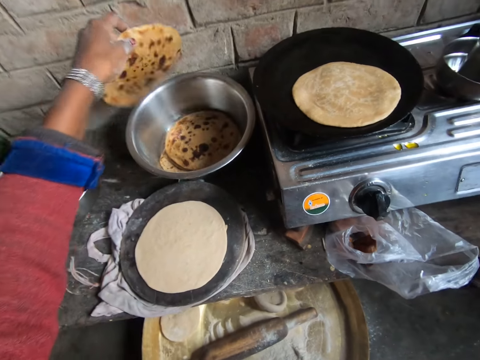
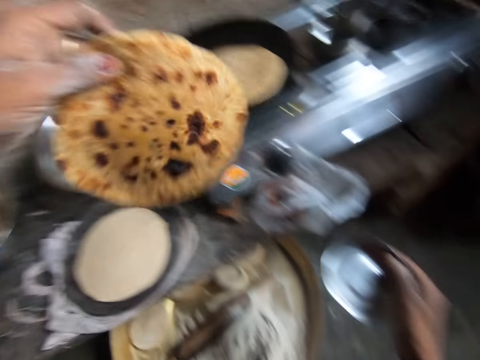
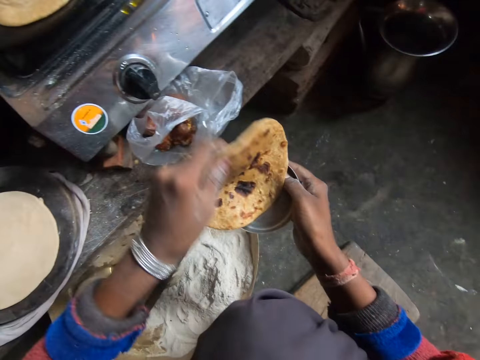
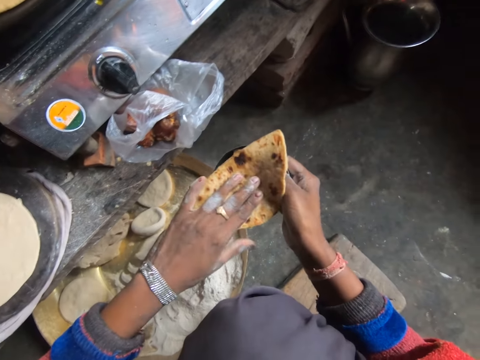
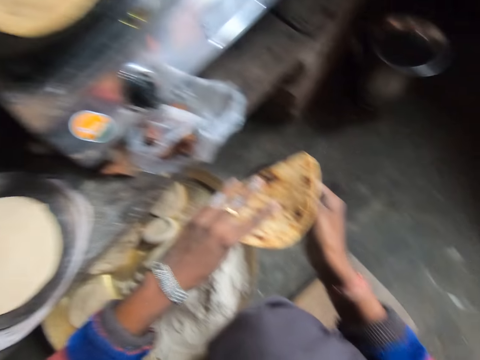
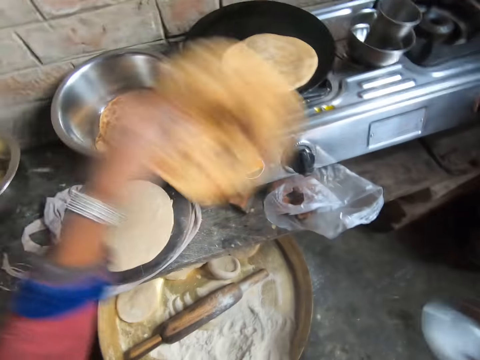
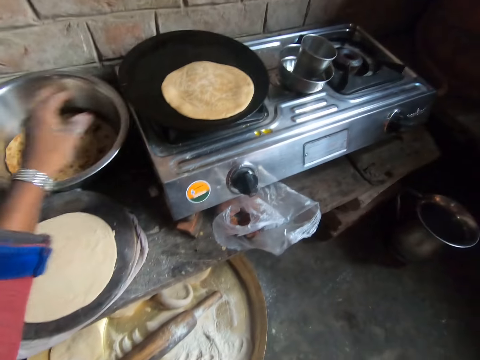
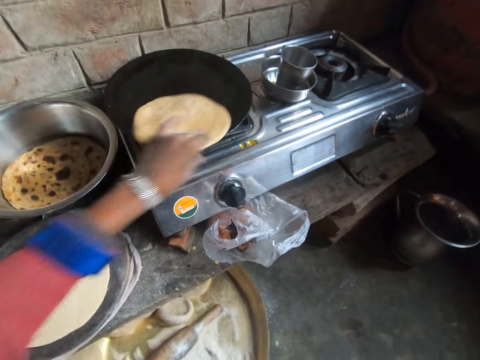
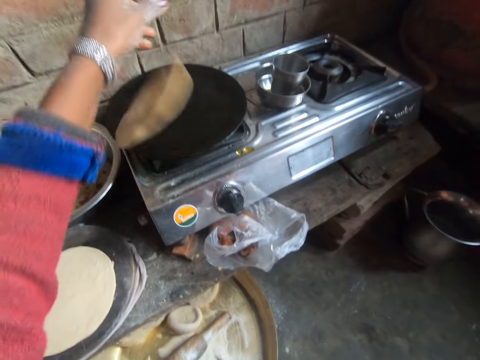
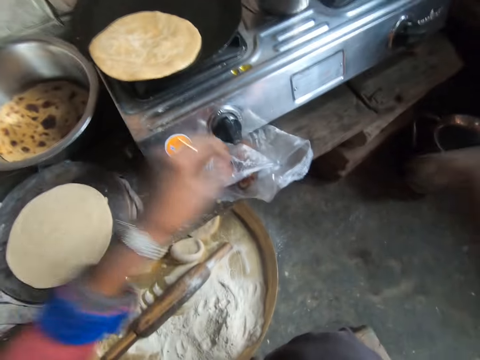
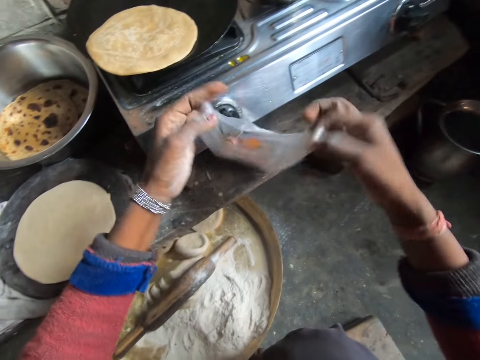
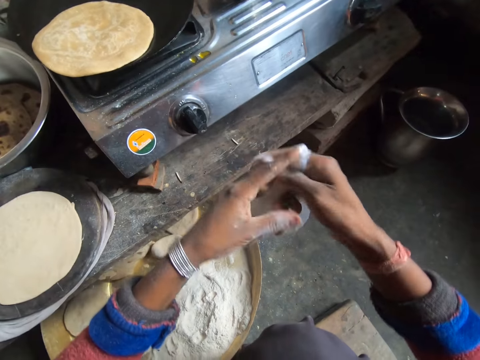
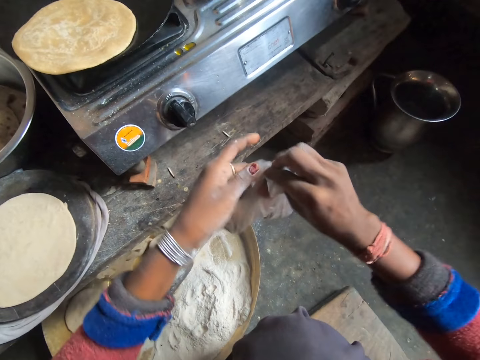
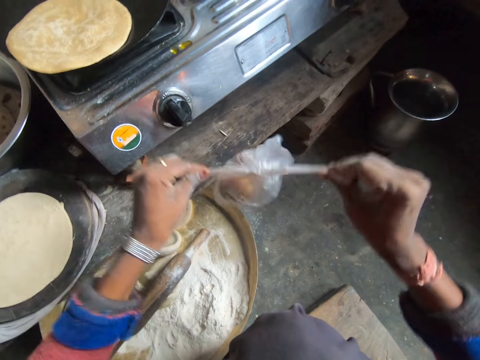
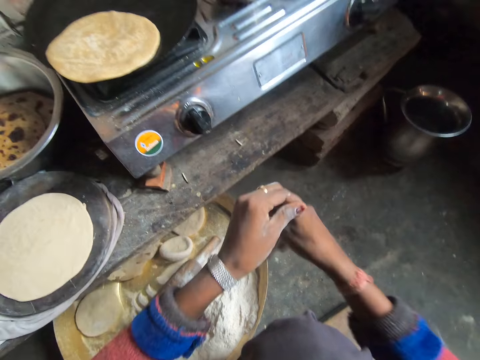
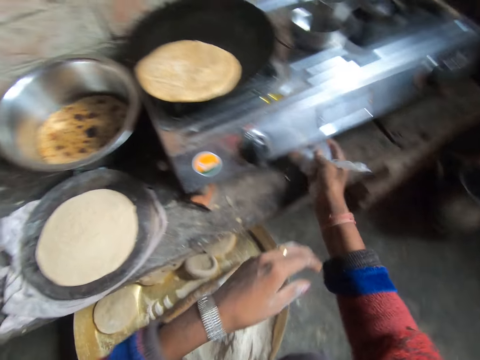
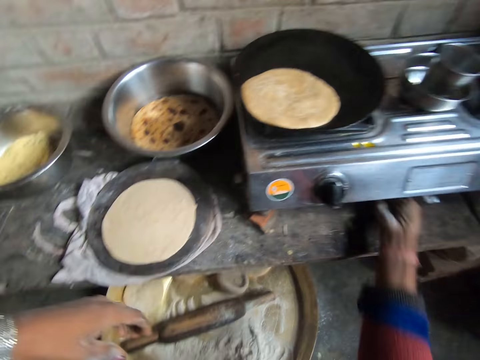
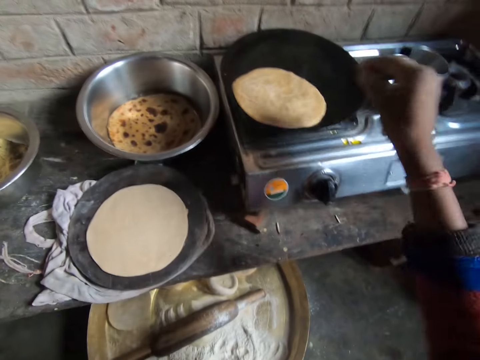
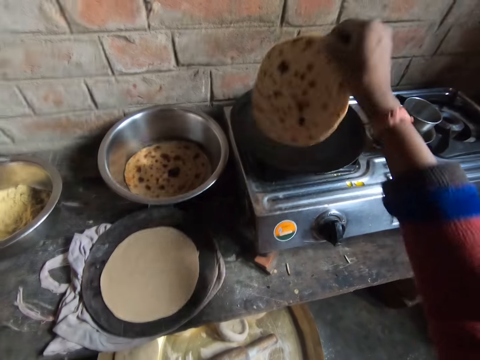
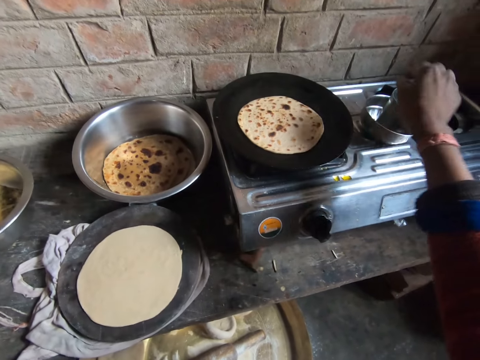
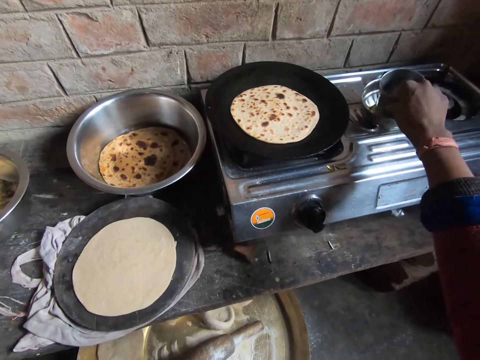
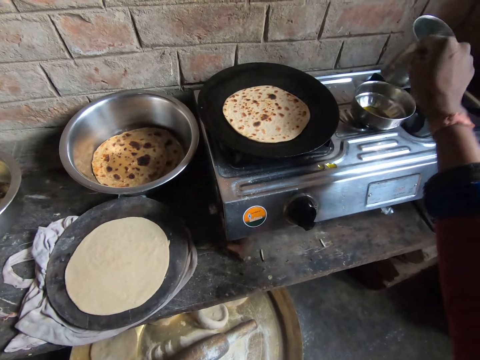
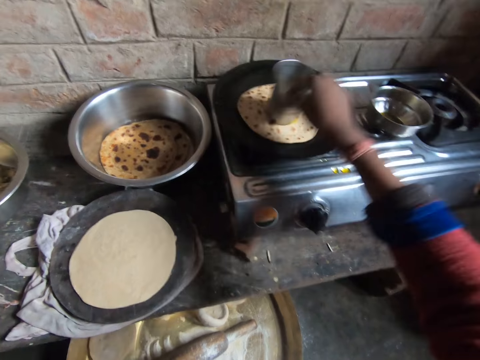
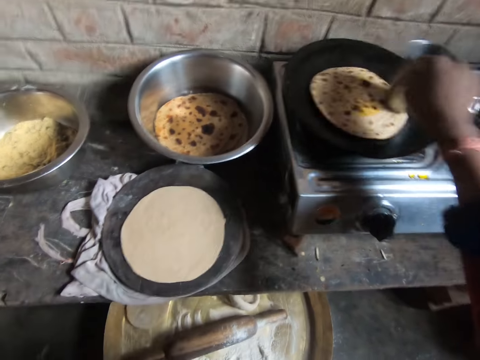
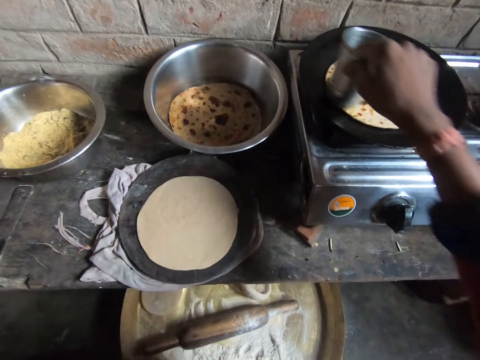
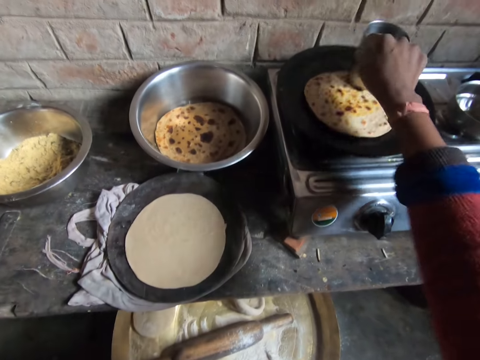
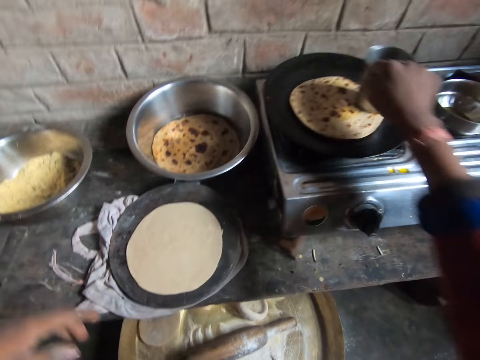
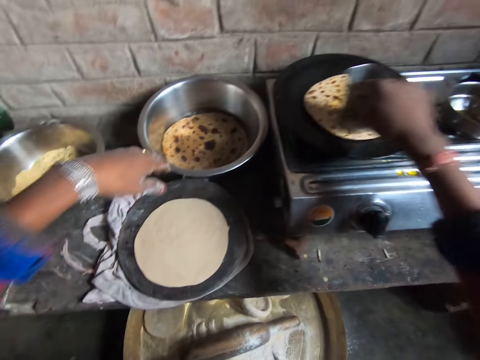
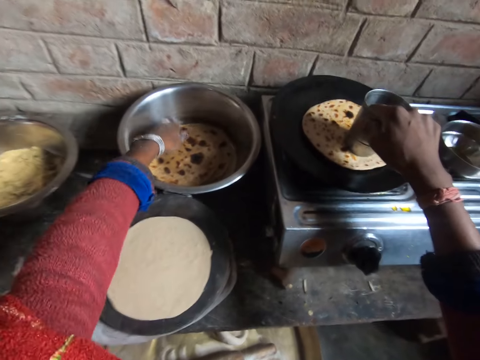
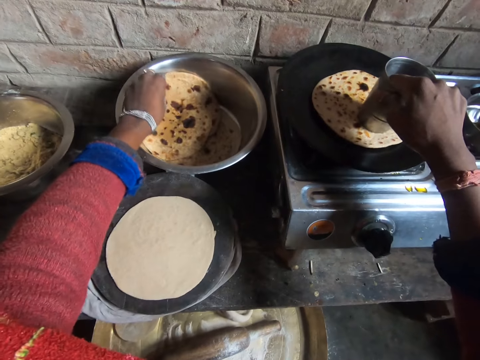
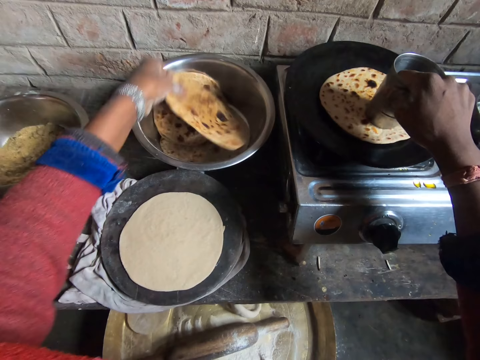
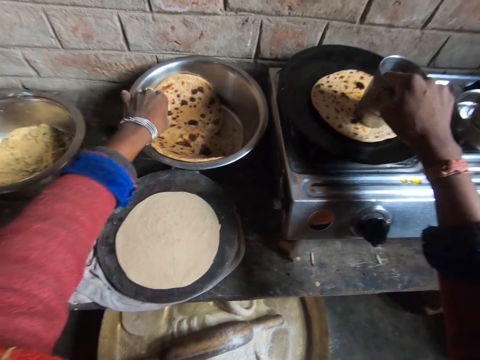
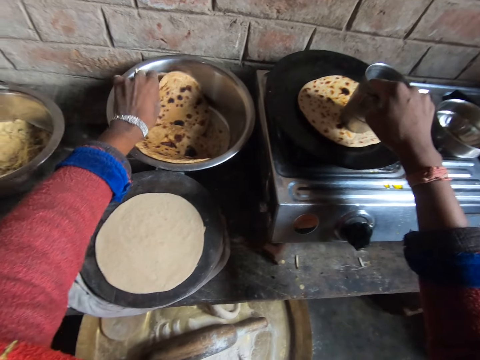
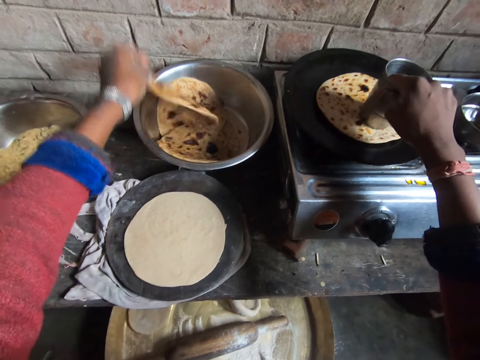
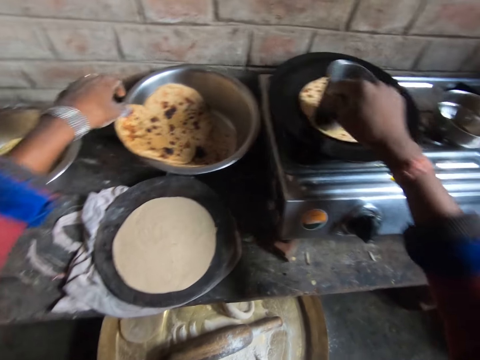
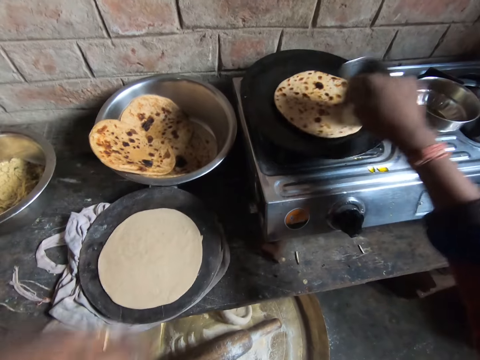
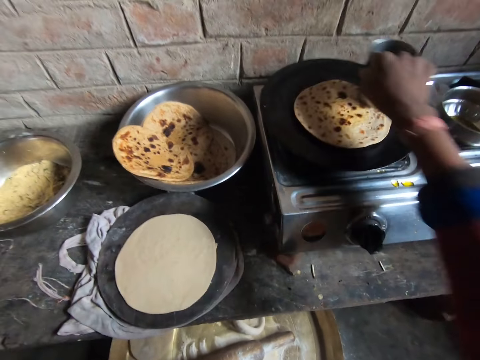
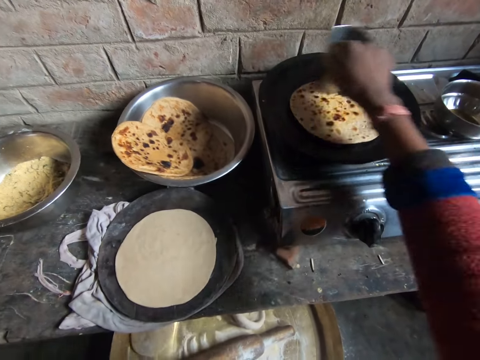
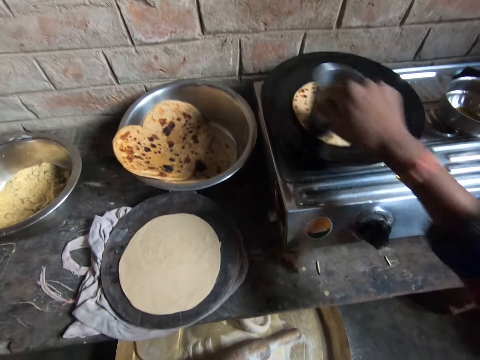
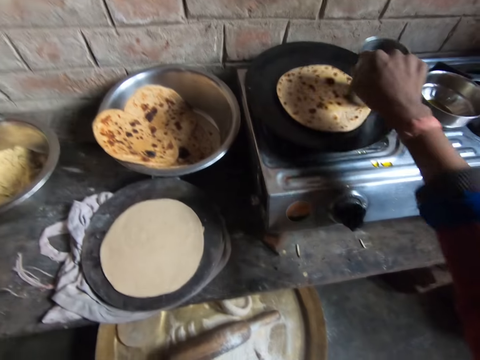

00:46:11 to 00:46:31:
The camera wearer picks up another pancake or flat dough from the stainless bowl with her hand. She drops the pancake on the stainless plate in her hand. She places the pancake on the stainless plate with her hand. She drops the pancake in the stainless bowl on the table. She picks the pancake from the fry pan on the gas stove with her hand. She drops the pancake in the fry pan on the gas stove with her hand. She turns over the flat dough on the pan. She picks up the polybag from the table with her hands. She ties the polybag with her hands. She slides the polybag under the gas stove on the table with her hand. She flips over the pancake in the fry pan on the gas stove with her hand. She picks up a stainless cup from the bowl of oil on the gas stove with her hand. She shakes some drops of oil from beneath the stainless cup into the bowl of oil with her hand. She applies oil on the pancake in the fry pan on the gas stove with the stainless cup in her hand. She stops applying oil on the pancake in the fry pan on the gas stove with the stainless cup in her hand. She picks the pancake from the stainless bowl on the table with her hand. She drops the pancake in the stainless bowl. She separates the doughs in the tray. She picks another pancake from the stainless bowl on the table with her hand. She drops the pancake in the stainless bowl. She applies oil on the pancake in the fry pan on the gas stove with the stainless cup in her hand.

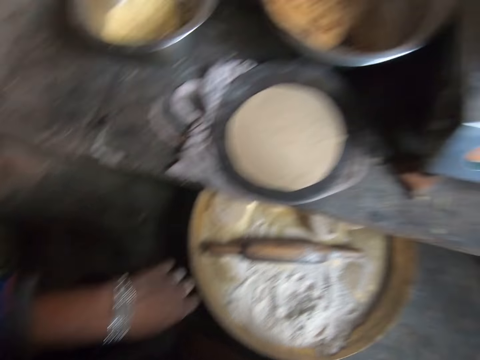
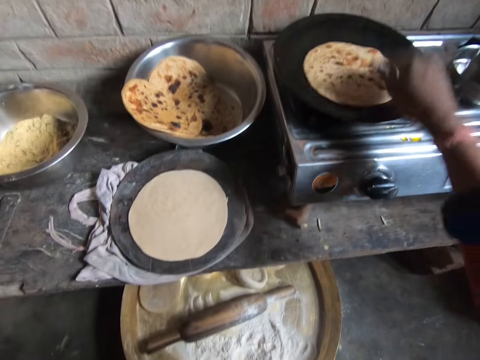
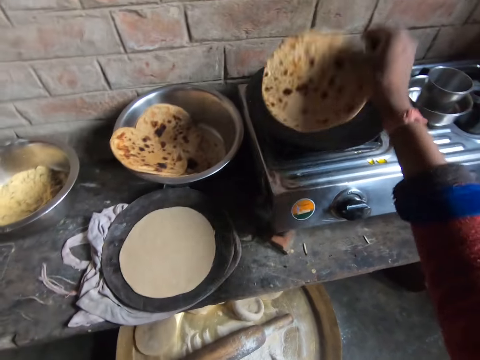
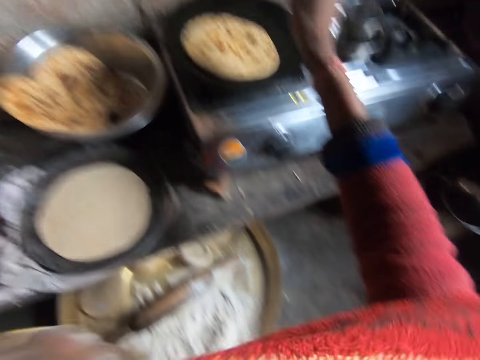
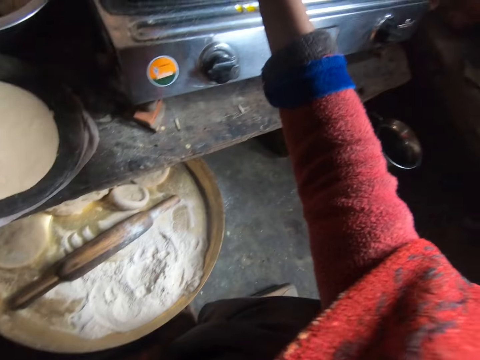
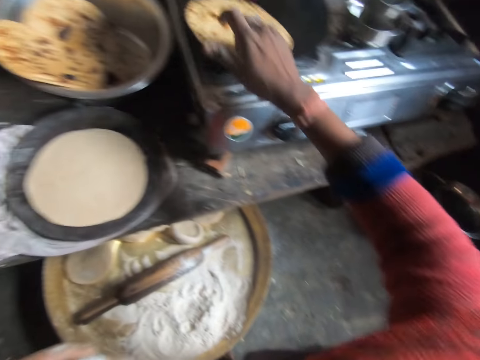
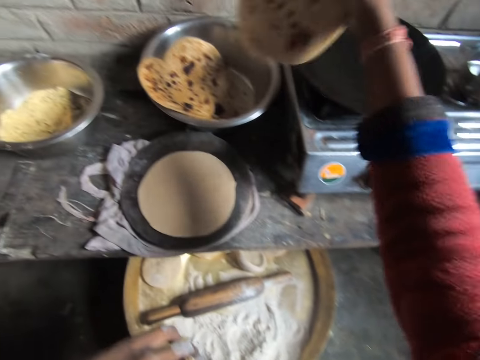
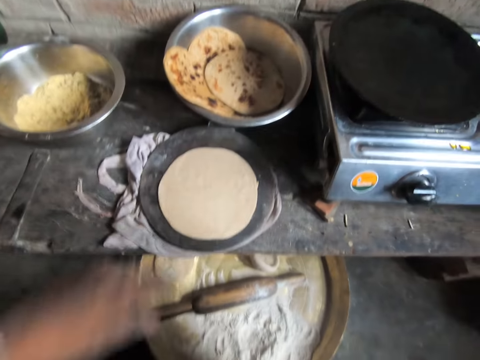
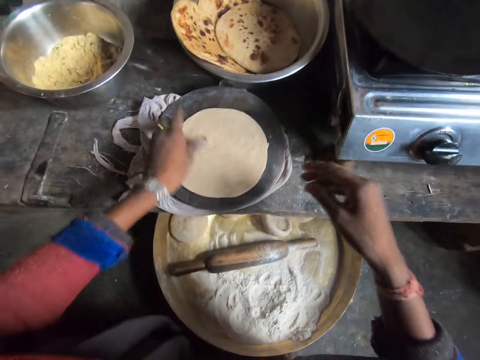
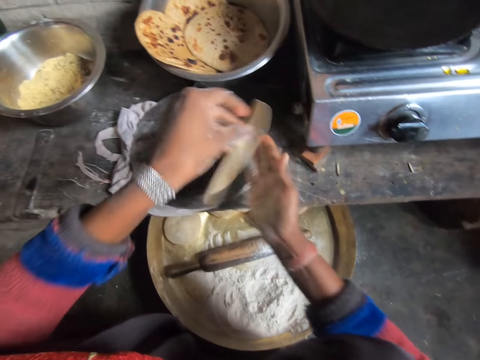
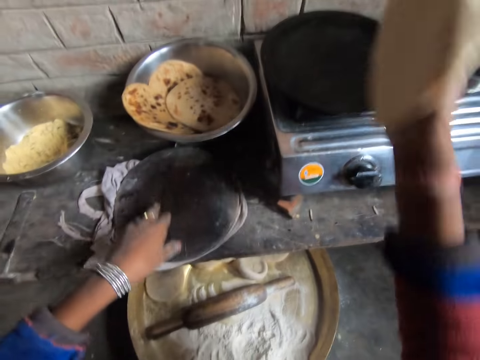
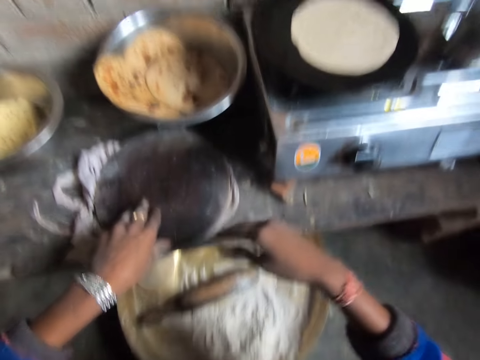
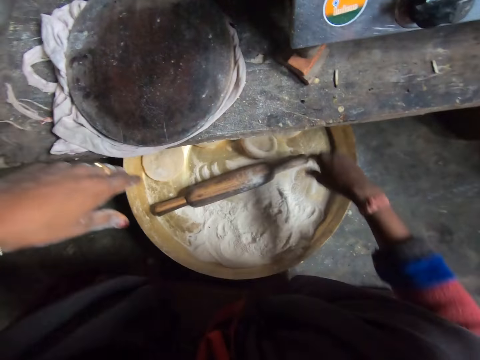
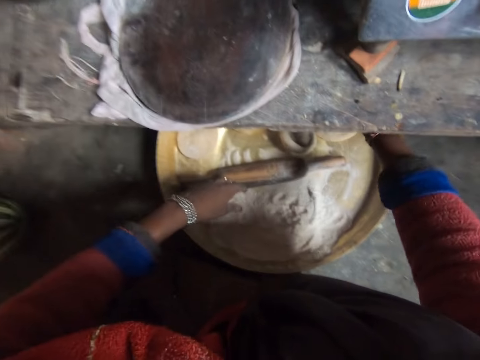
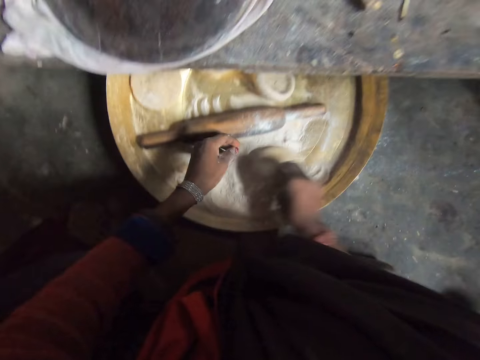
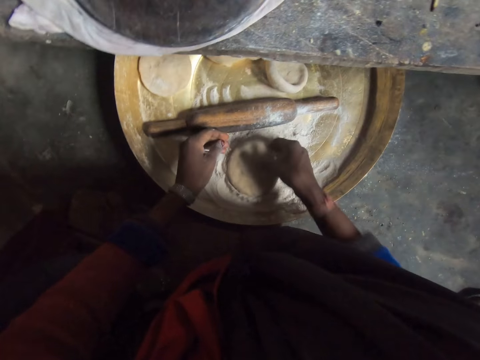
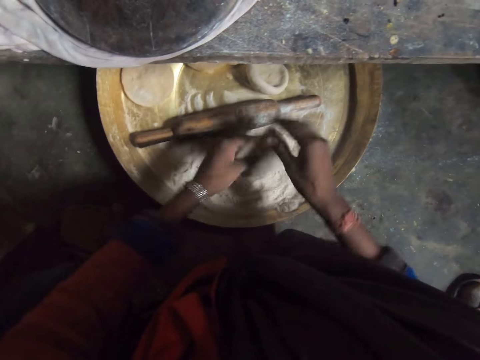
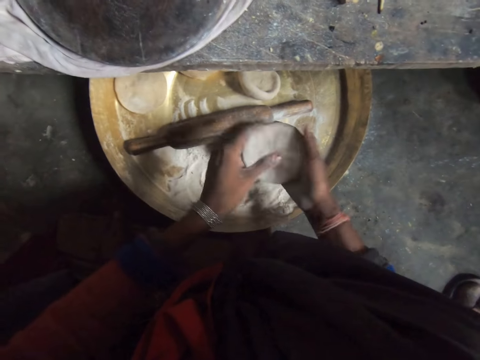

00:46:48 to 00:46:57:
The camera wearer flips over the pancake in the fry pan on the gas stove with her hand. She picks the pancake from the fry pan on the gas stove with her hand. She drops the pancake in the stainless gas stove on the table. She picks the dough from the baking mat on the table with her hand. She drops the dough on her hand. She drops the dough in the fry pan on the gas stove with her hand. She picks another dough from the tray on the work table with her hand. She places the dough on flour on the tray on the work table with her hand. She flips over the dough on the powder on the tray on the work table with her hand. She picks the dough from the tray with her hands. She dusts off the flour from the dough with her hand.
